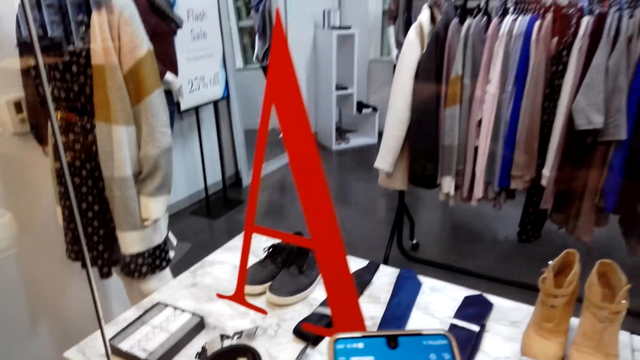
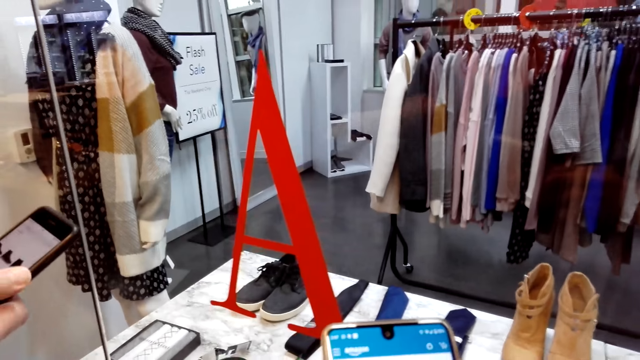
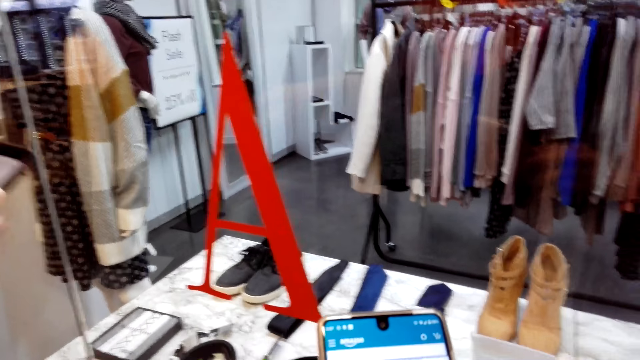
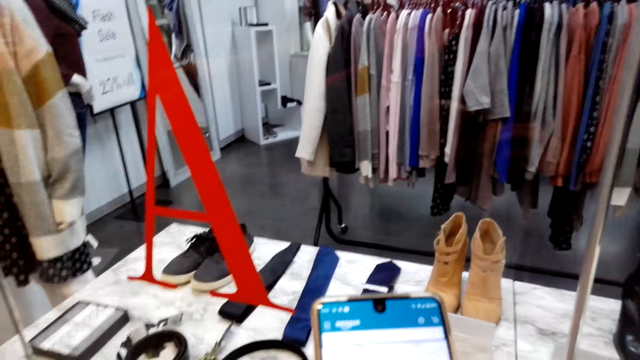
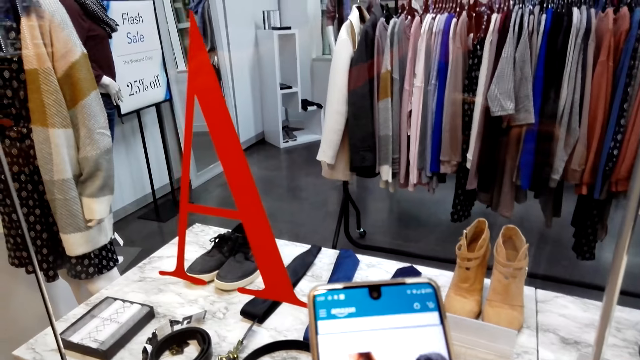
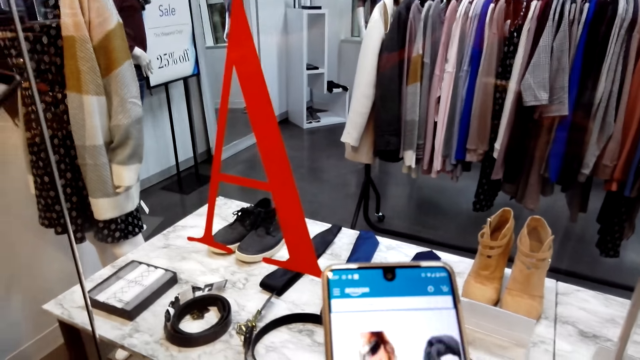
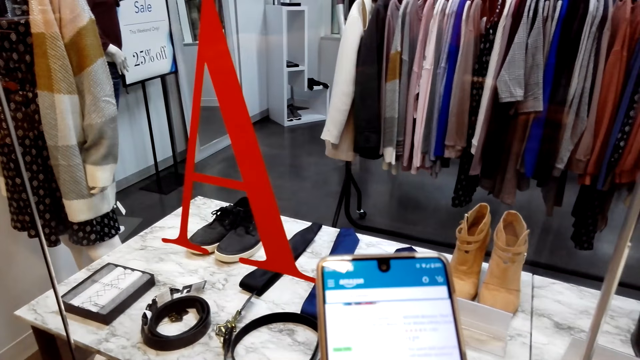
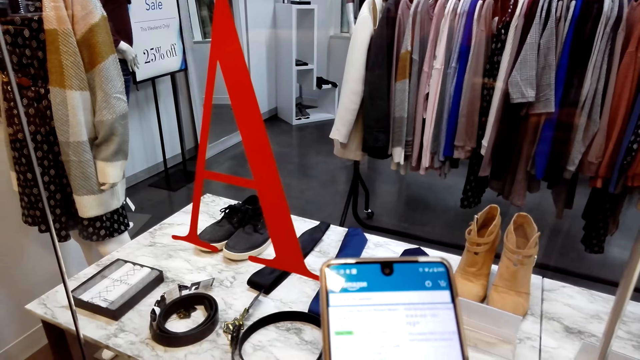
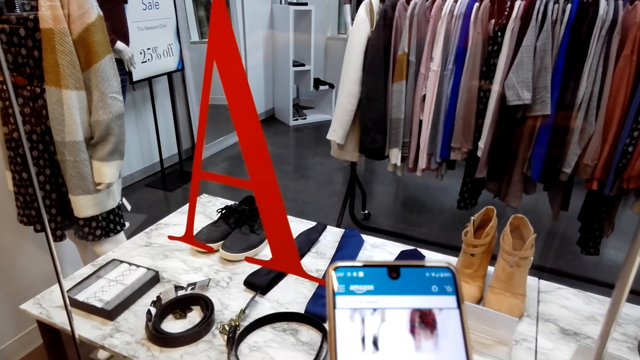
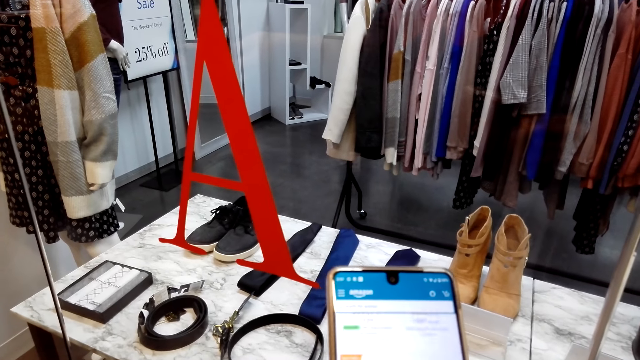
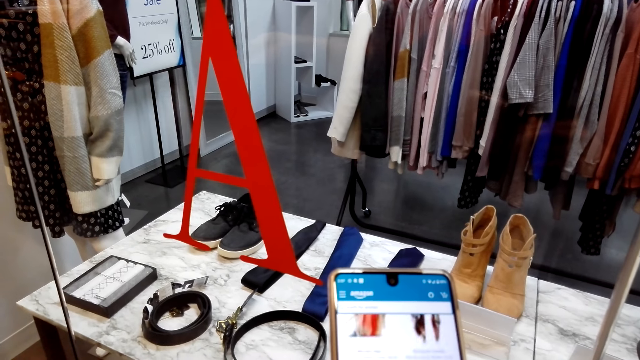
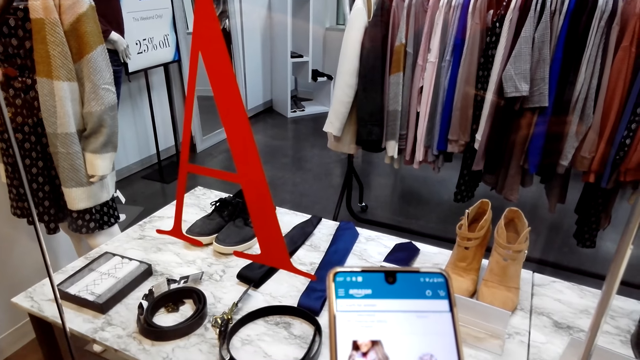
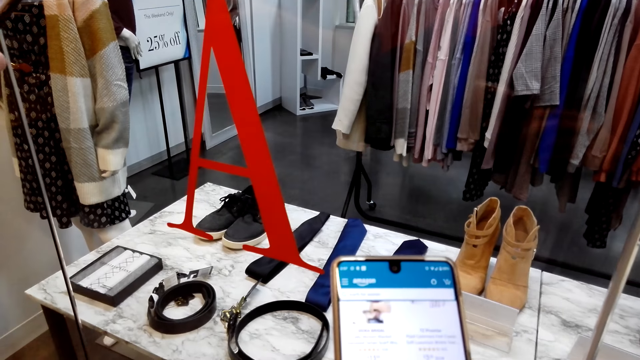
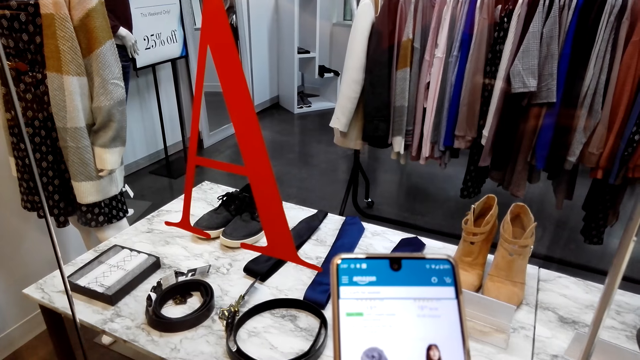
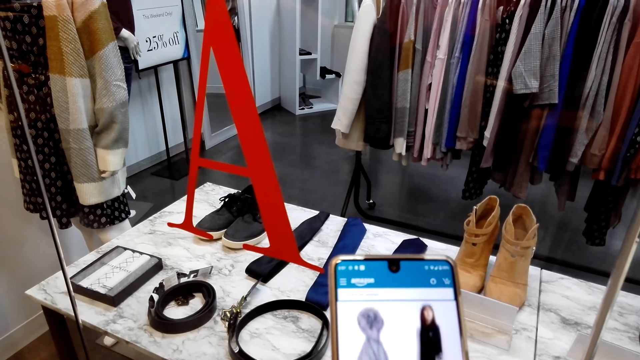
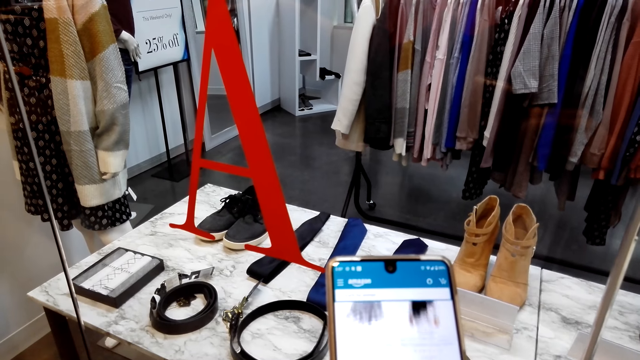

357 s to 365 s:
A man holds a phone. The camera wearer operates a phone.

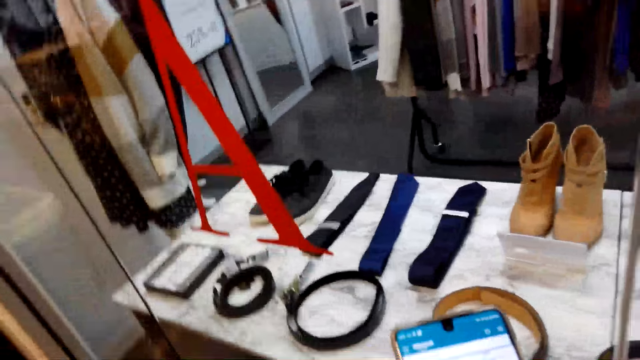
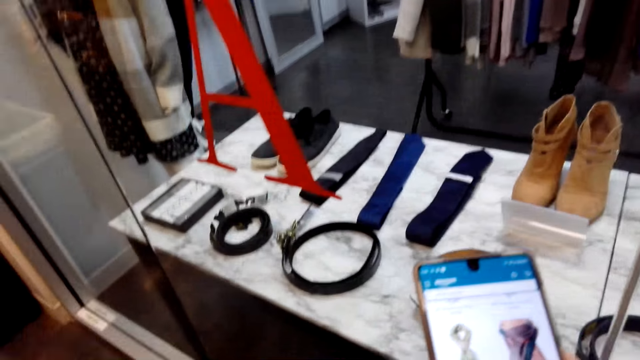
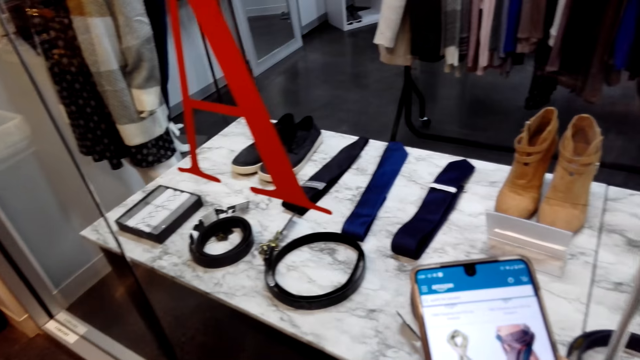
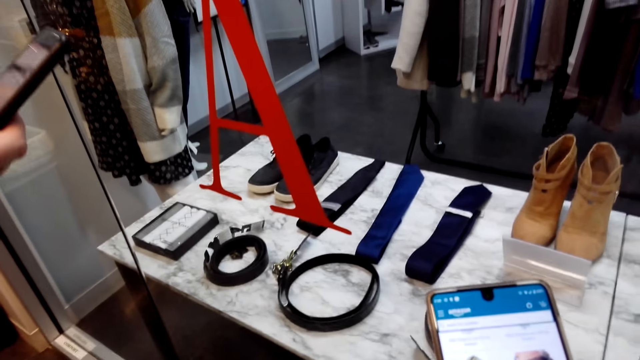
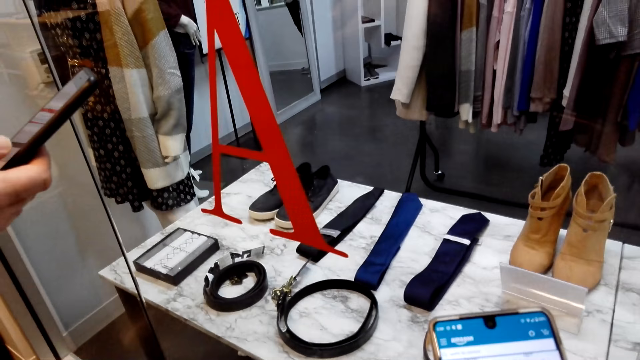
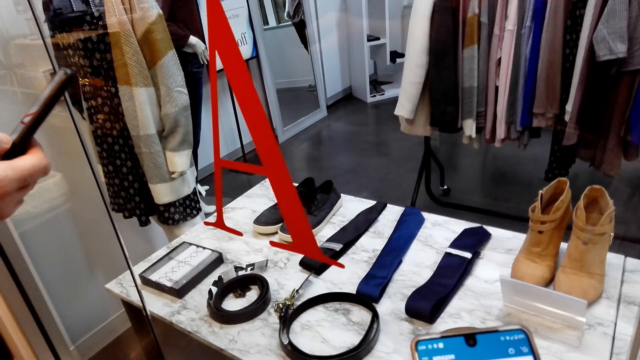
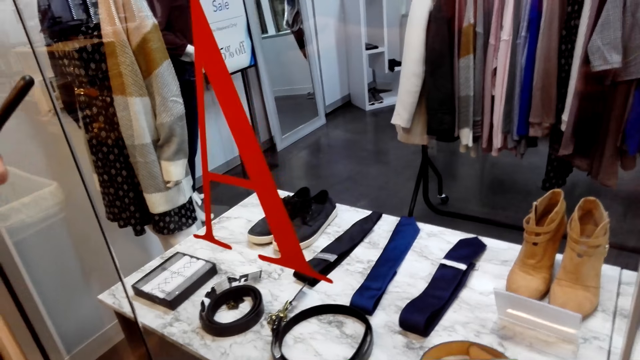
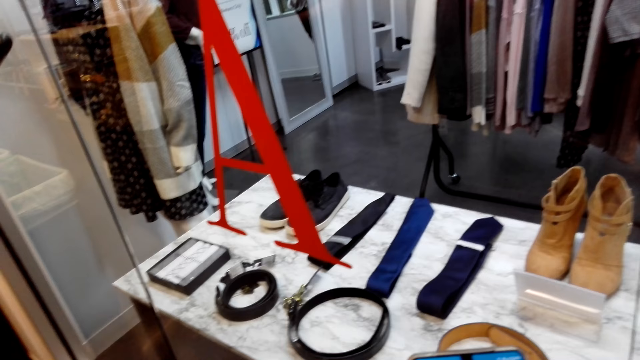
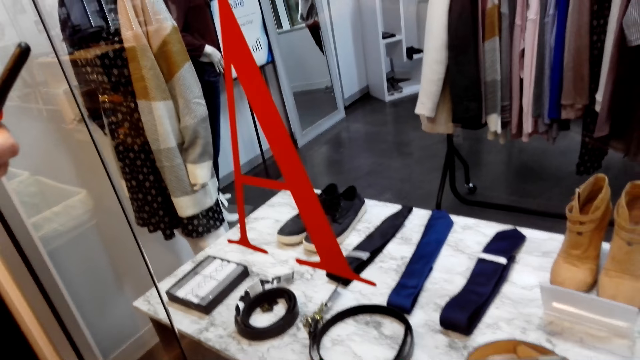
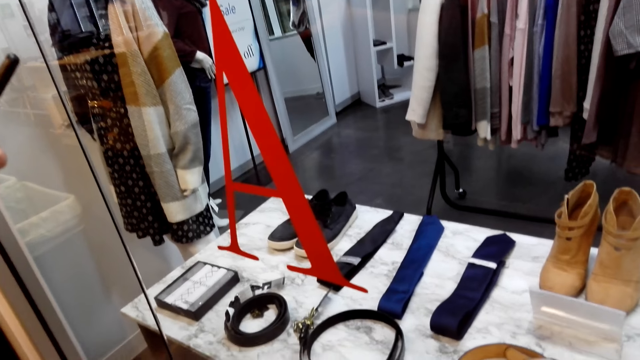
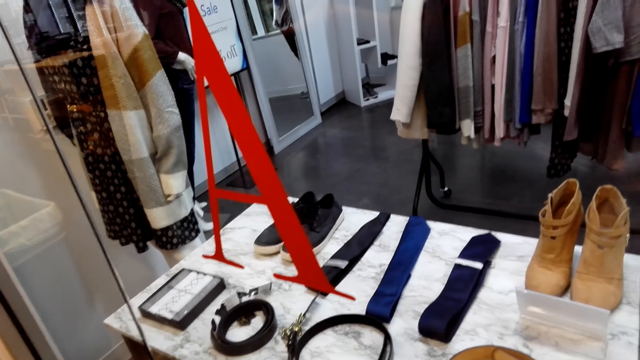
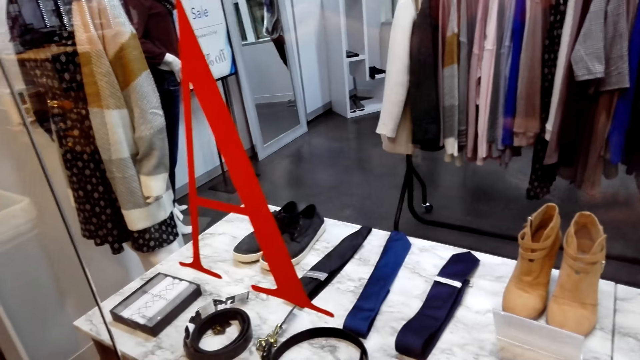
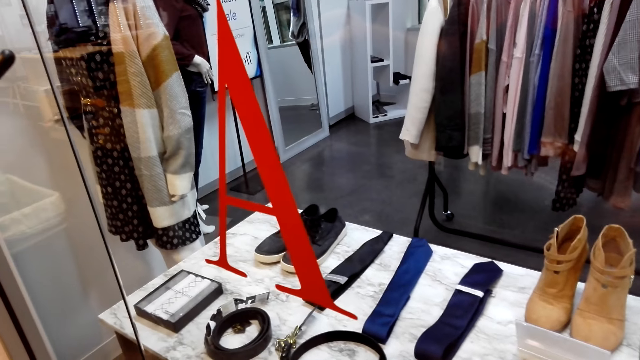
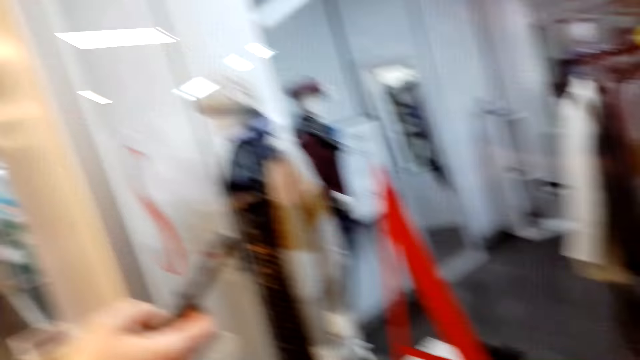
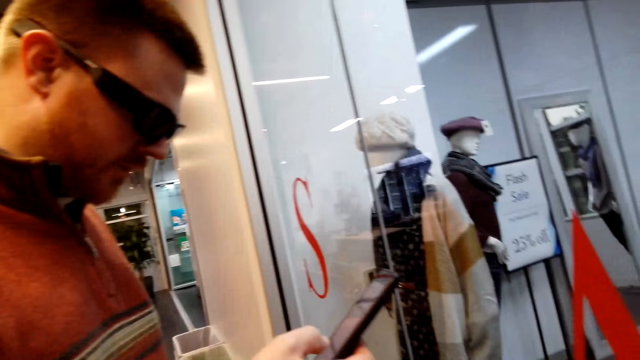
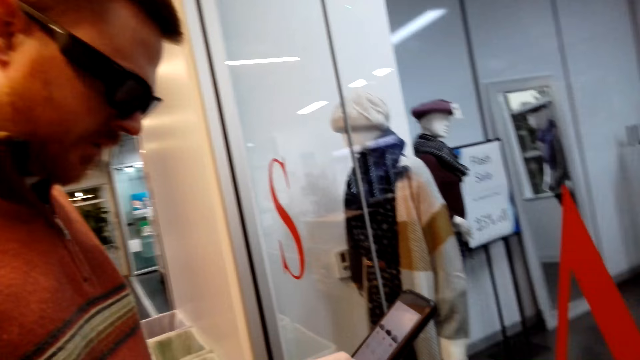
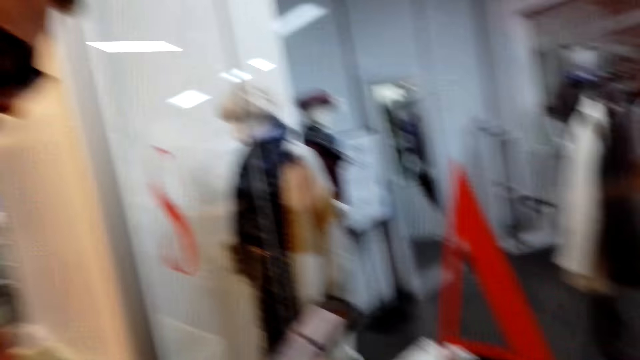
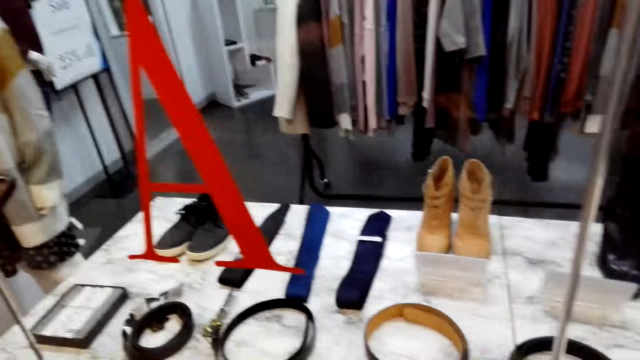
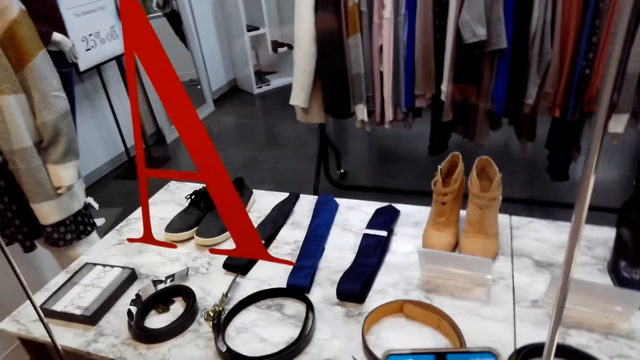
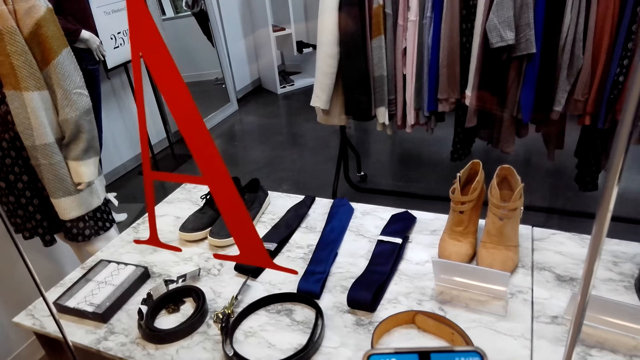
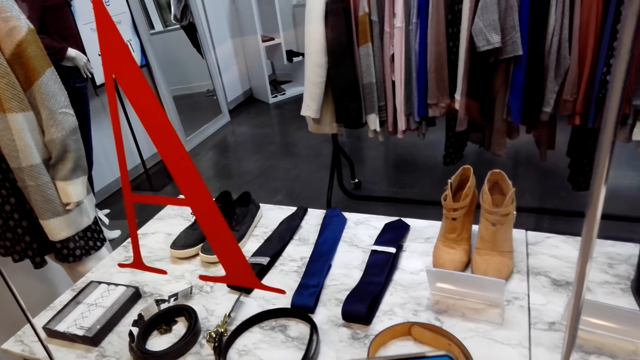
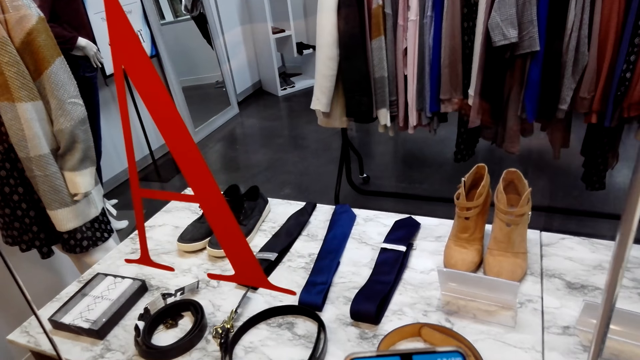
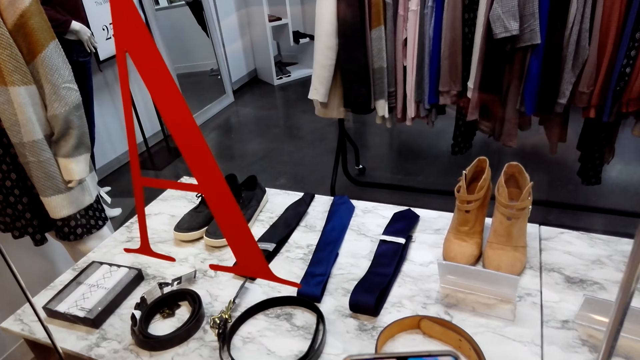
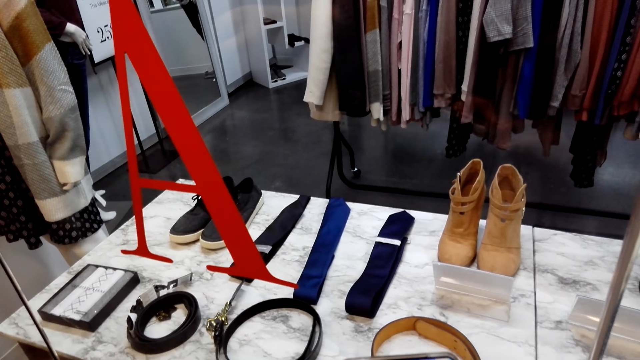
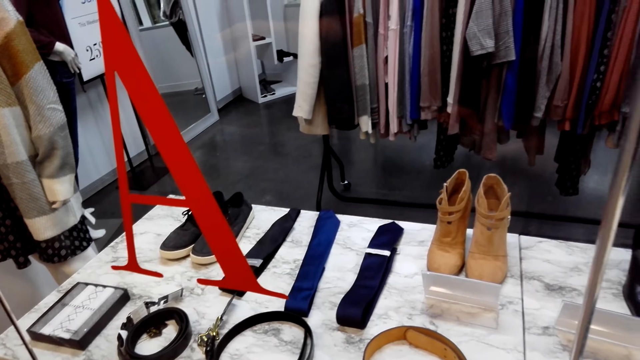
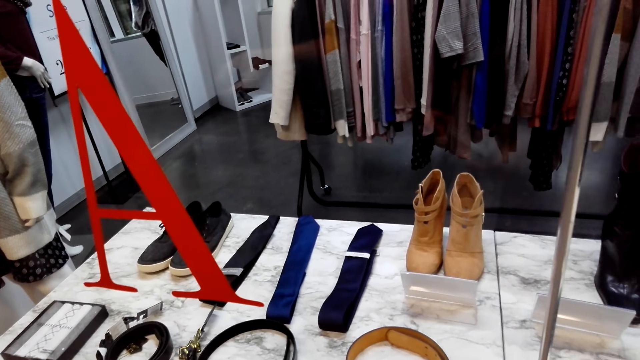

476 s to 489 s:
A man operates a phone. The camera wearer holds a phone.
